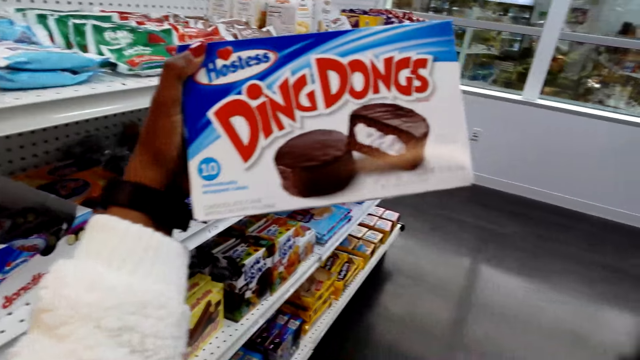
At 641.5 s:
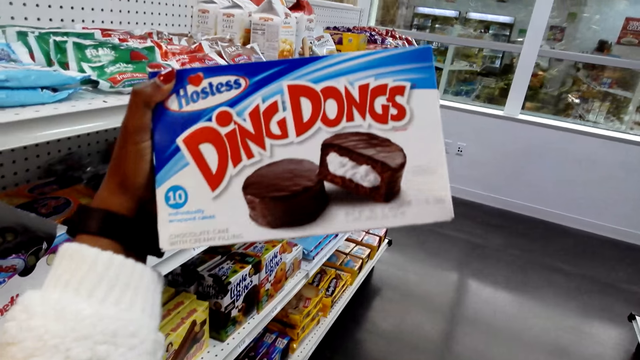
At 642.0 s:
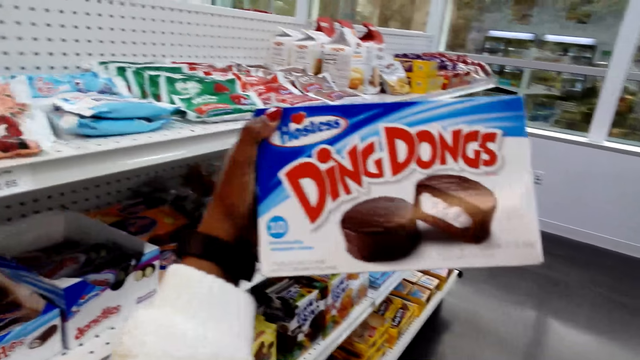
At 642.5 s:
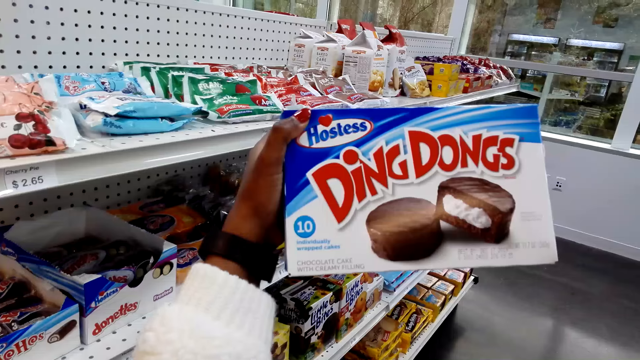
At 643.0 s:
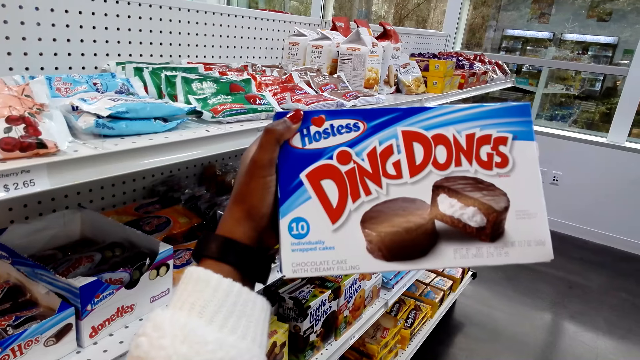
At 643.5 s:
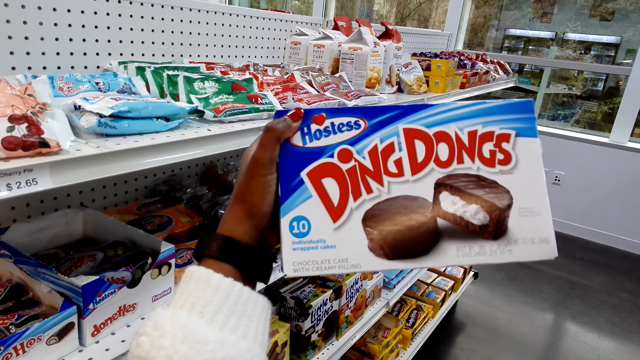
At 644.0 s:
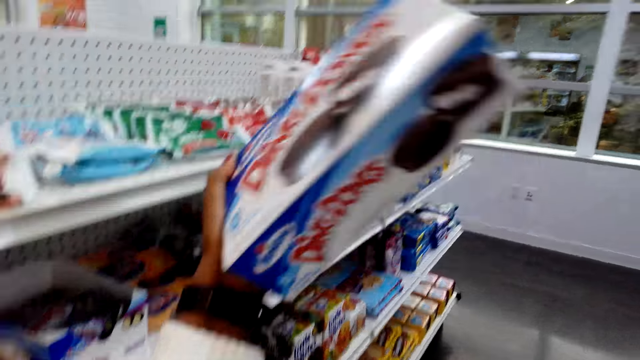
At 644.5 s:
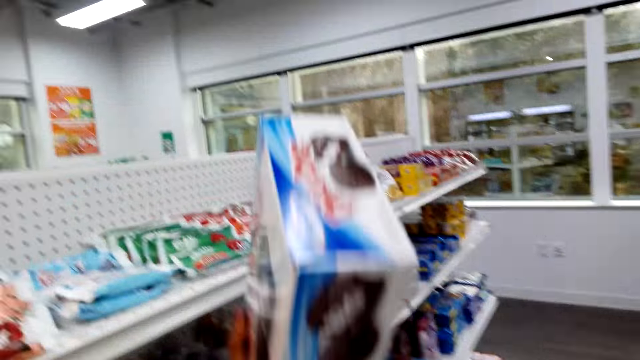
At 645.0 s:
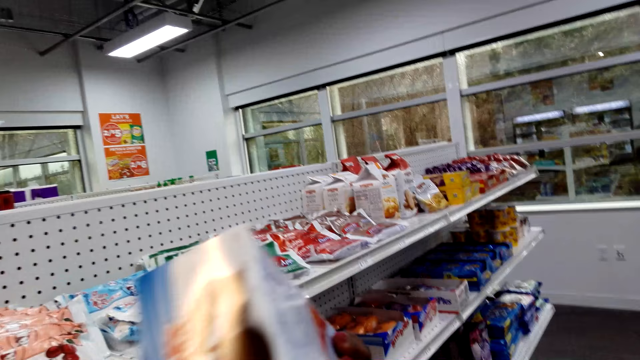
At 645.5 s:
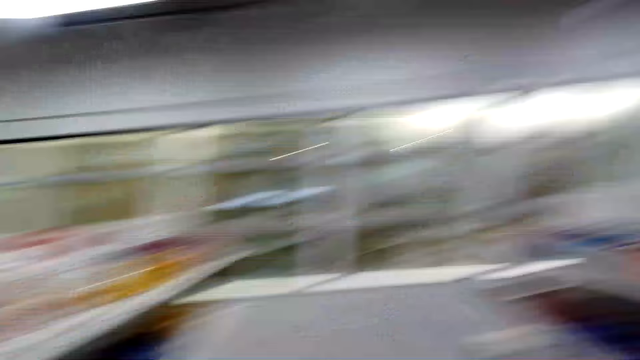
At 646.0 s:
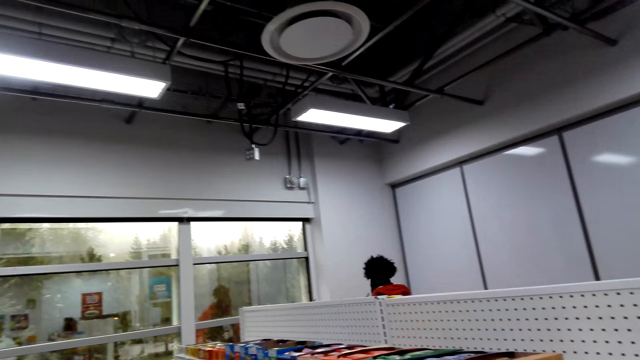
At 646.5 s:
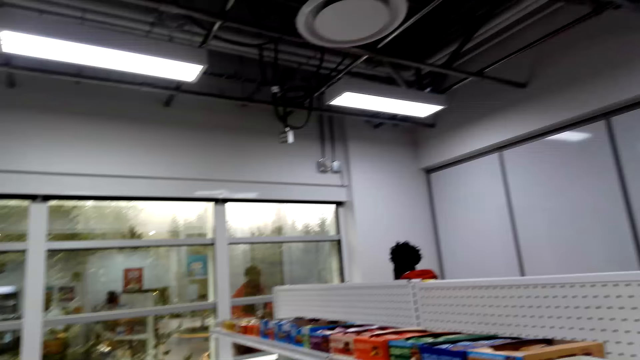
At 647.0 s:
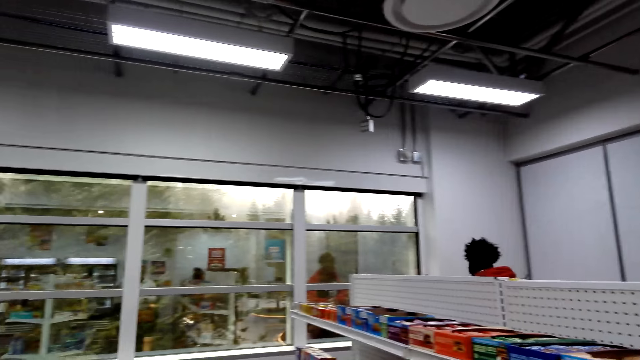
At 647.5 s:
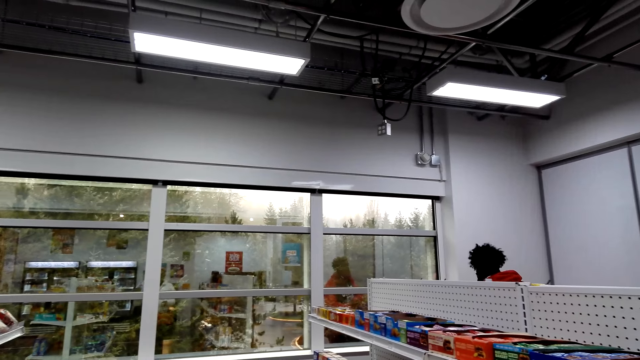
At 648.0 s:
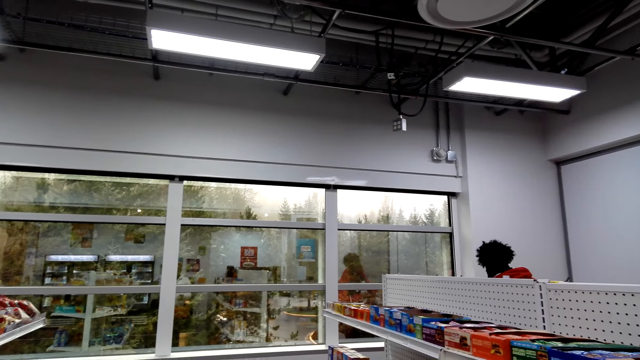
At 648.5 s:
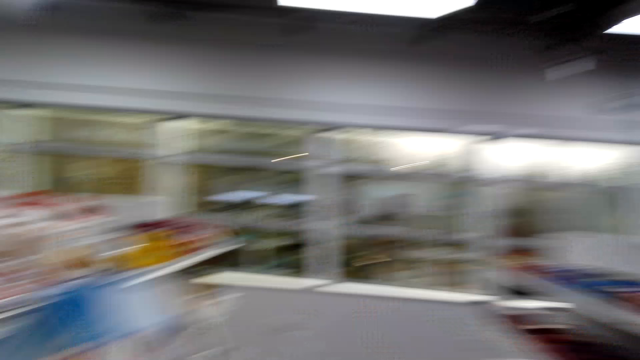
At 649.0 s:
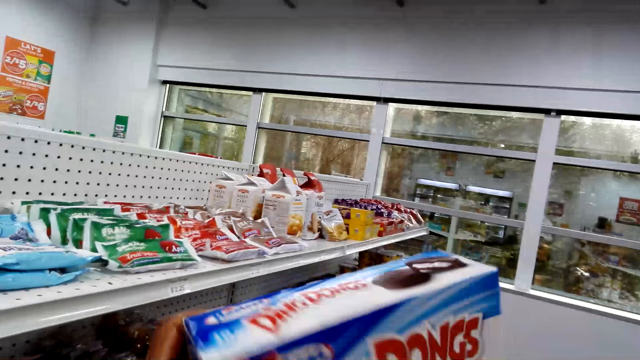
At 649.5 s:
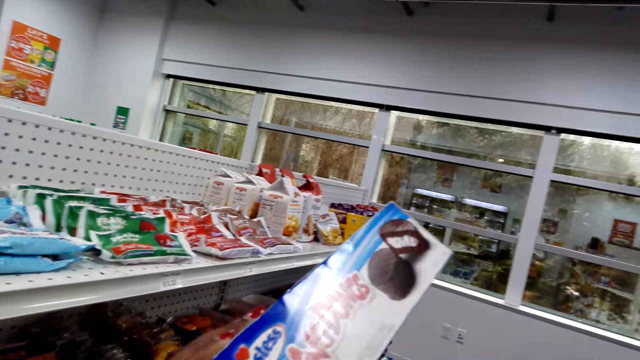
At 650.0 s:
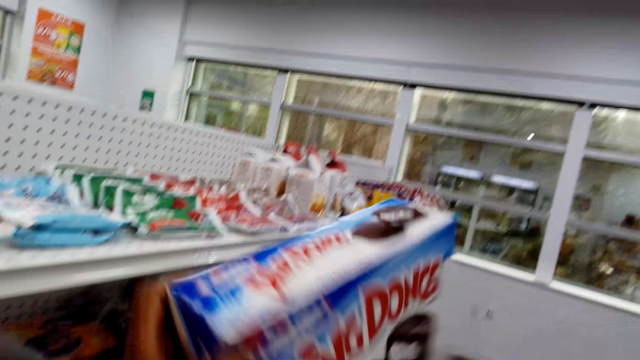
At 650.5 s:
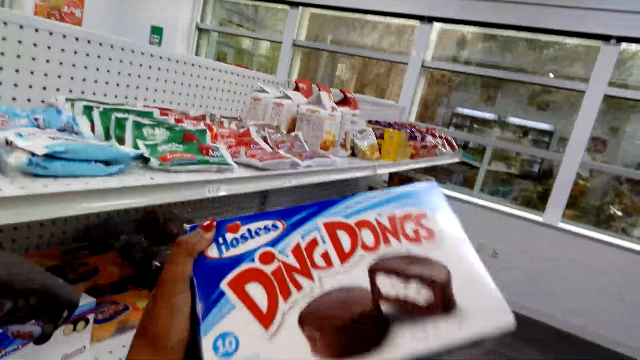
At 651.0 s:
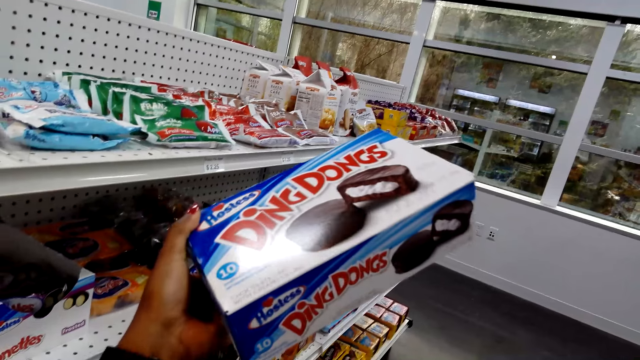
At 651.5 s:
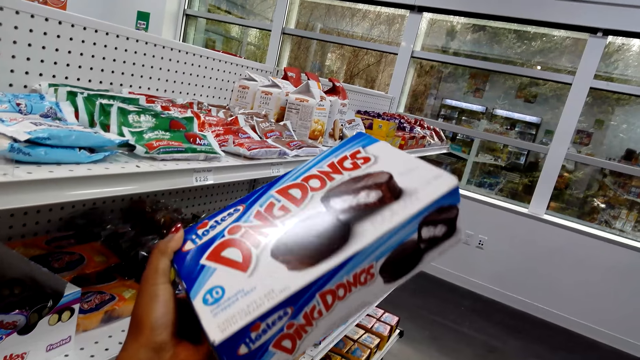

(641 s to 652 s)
The camera wearer converses with a woman.

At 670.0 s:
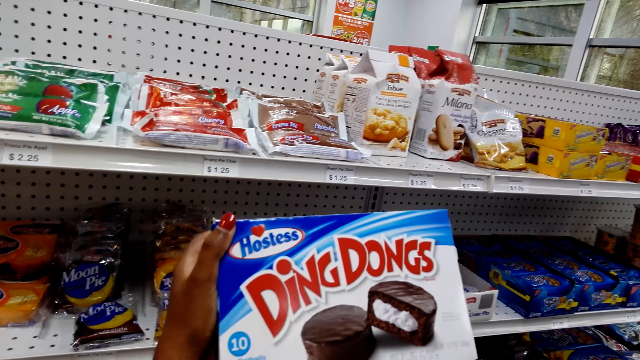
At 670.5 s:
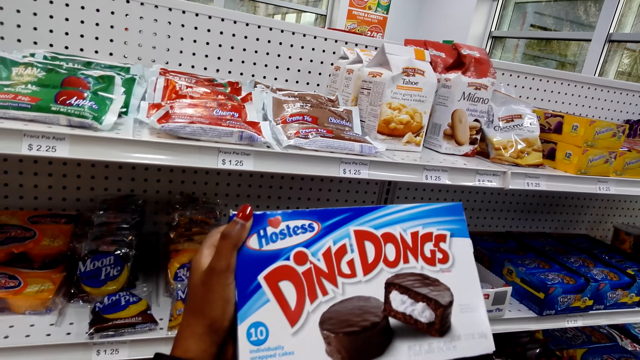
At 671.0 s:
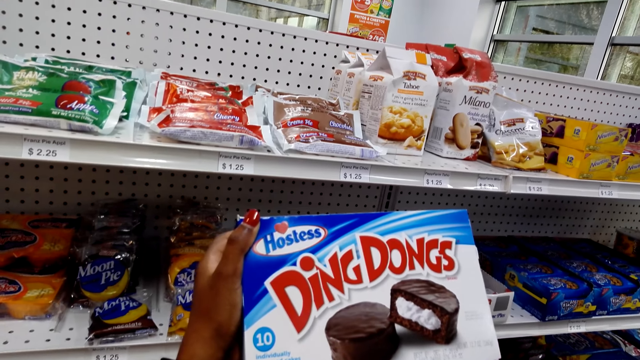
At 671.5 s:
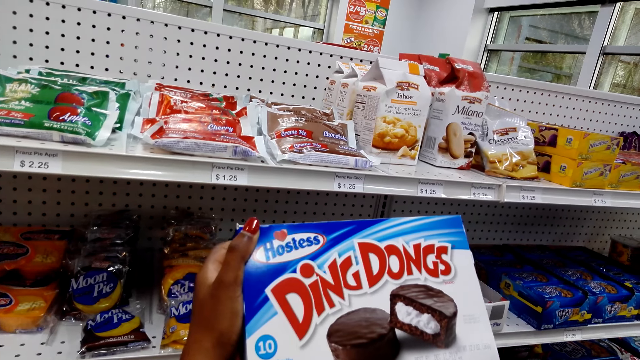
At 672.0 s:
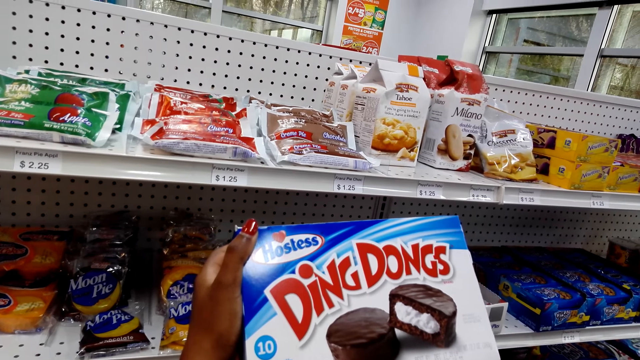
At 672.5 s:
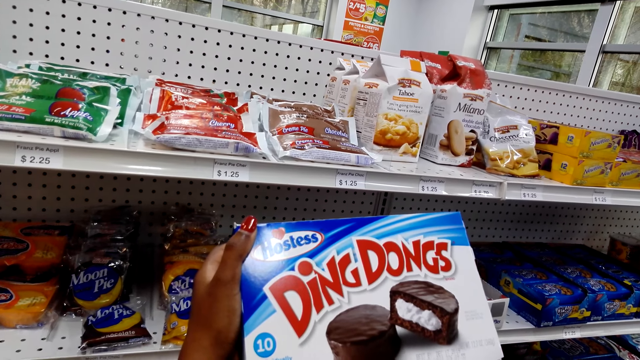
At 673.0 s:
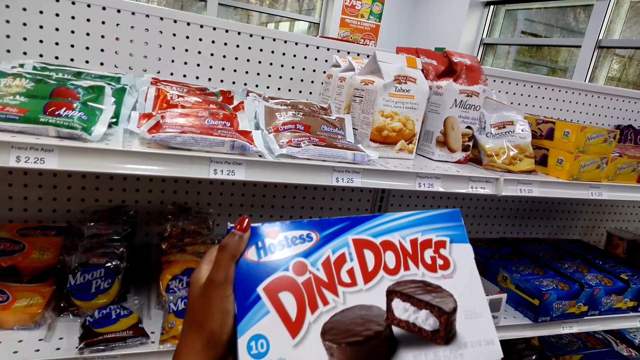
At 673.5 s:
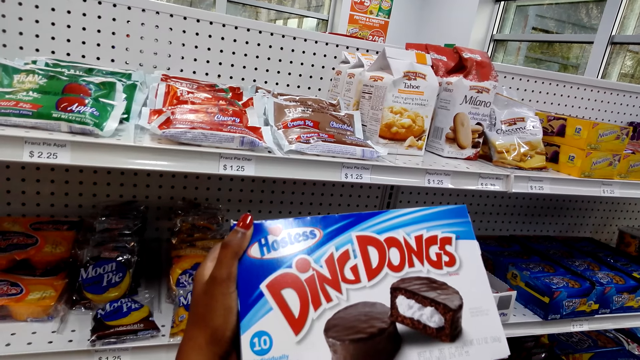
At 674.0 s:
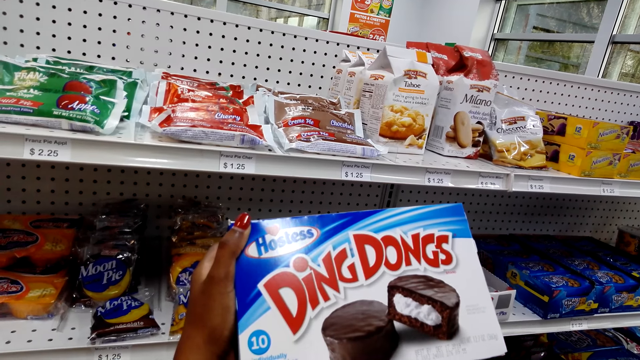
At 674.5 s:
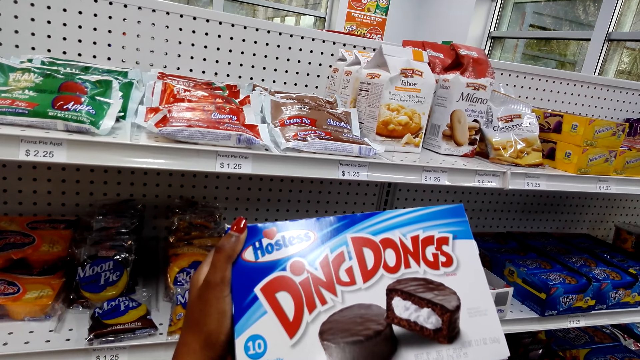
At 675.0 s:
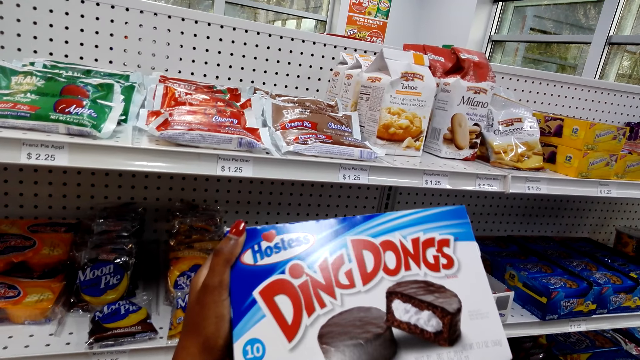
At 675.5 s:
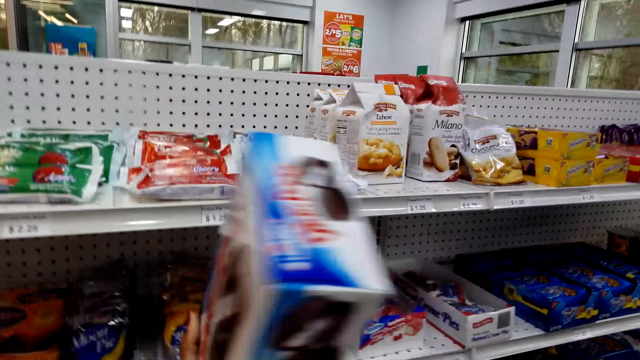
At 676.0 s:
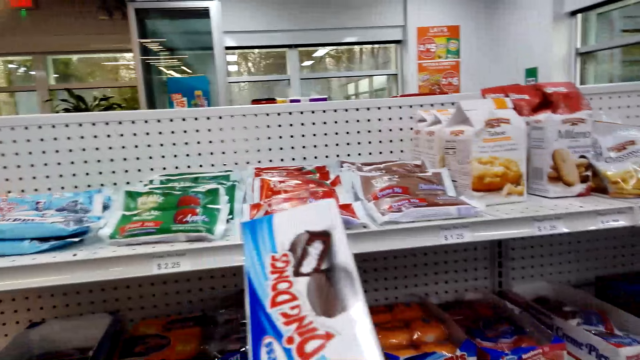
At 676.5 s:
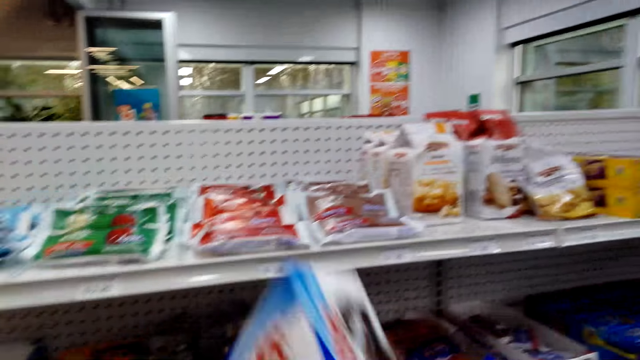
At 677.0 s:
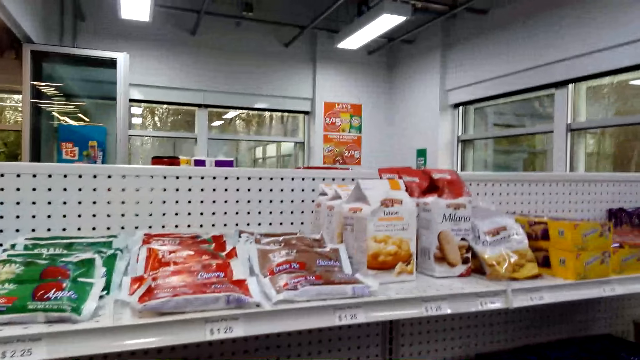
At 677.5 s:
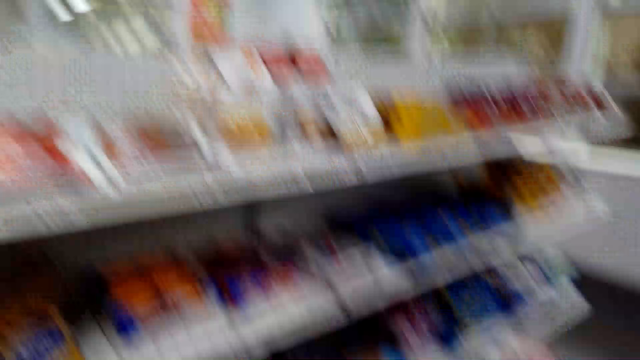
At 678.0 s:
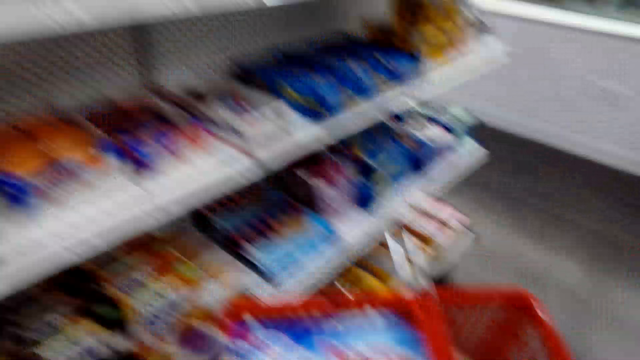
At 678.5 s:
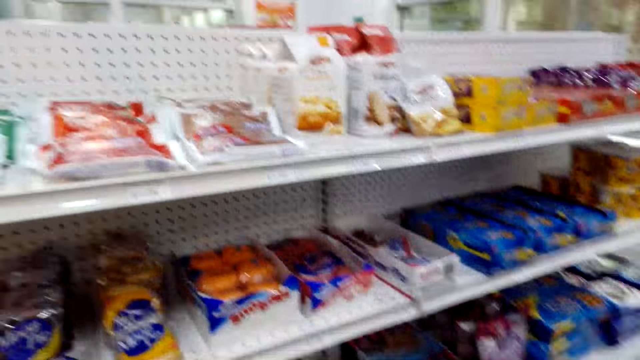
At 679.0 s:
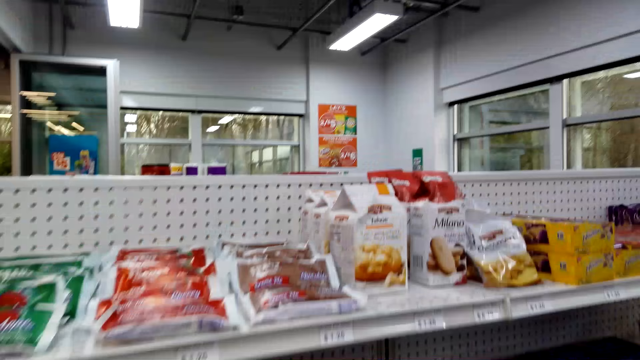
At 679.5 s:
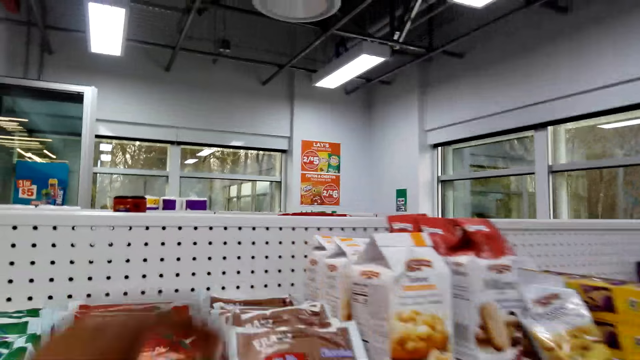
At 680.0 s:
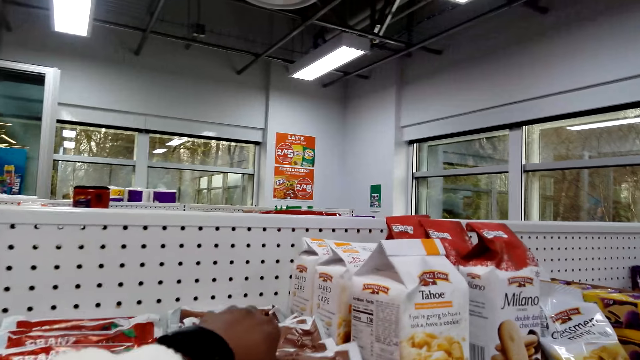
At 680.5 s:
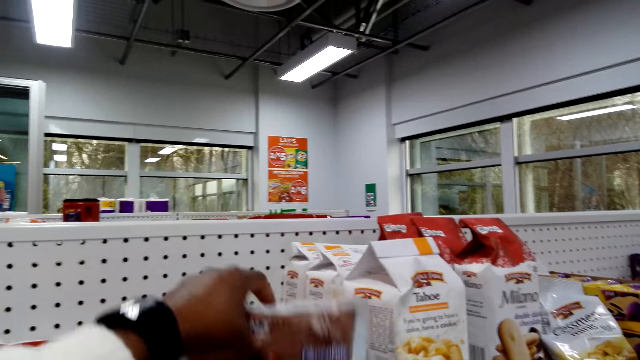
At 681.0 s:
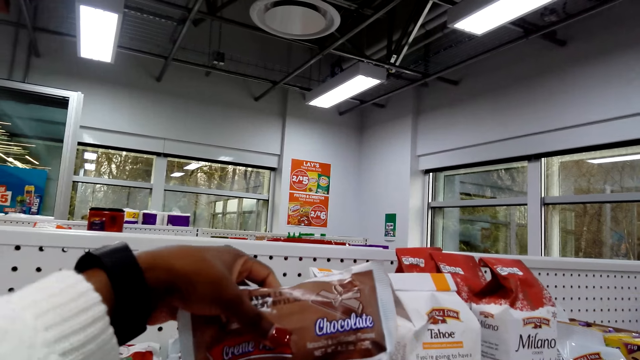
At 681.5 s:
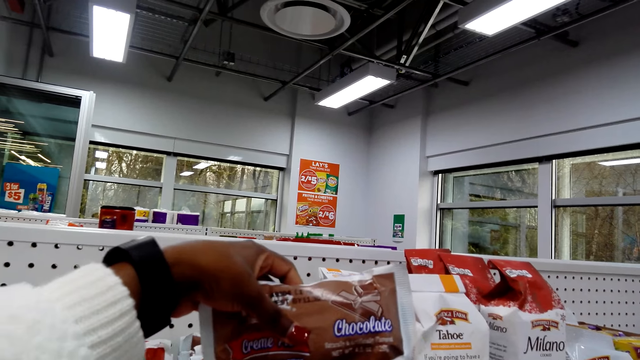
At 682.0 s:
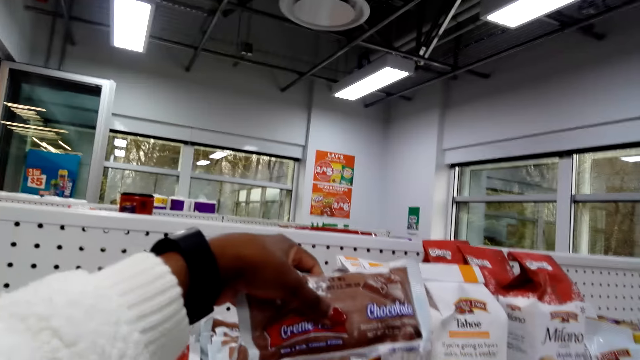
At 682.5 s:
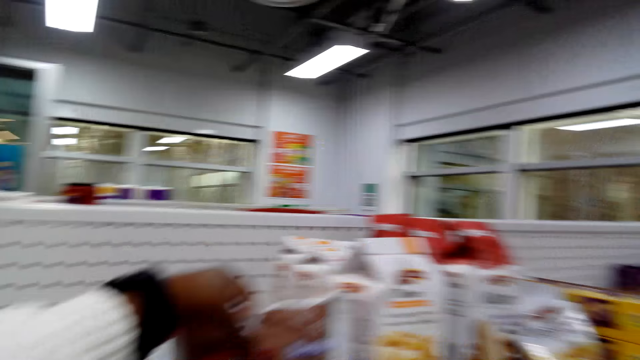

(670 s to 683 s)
The camera wearer shows the woman a box of cake. They put the box of cake in a shopping basket. They look around the shelves. They pick a sachet of chocolate from the shelf.
